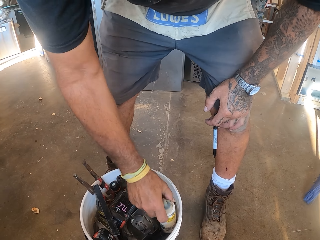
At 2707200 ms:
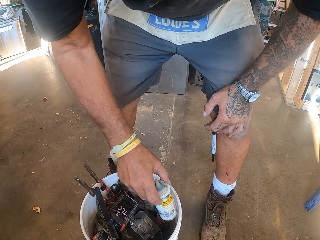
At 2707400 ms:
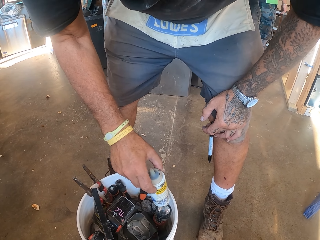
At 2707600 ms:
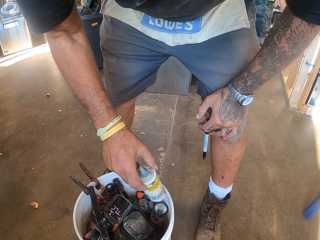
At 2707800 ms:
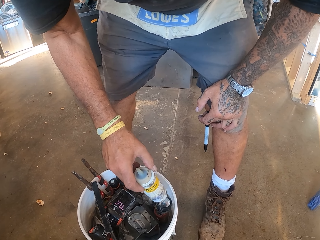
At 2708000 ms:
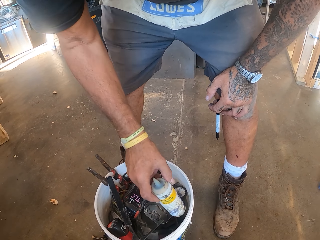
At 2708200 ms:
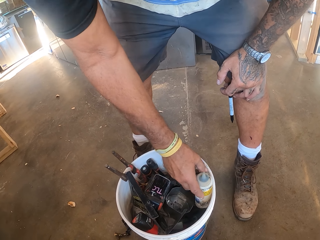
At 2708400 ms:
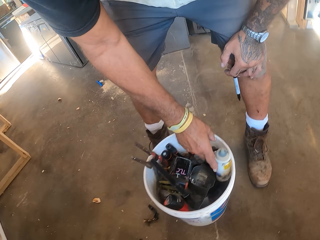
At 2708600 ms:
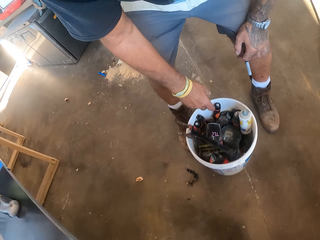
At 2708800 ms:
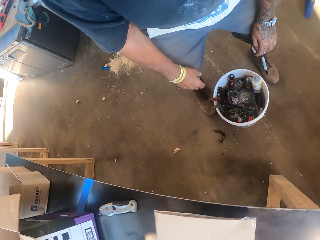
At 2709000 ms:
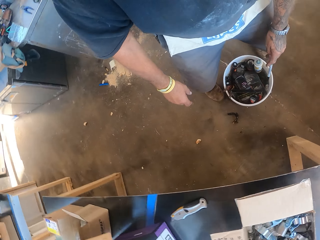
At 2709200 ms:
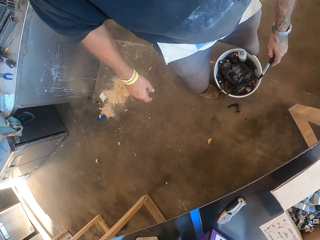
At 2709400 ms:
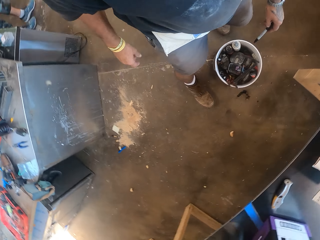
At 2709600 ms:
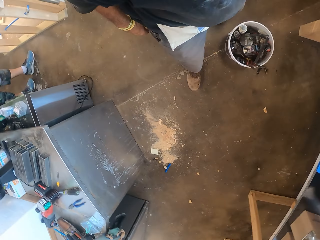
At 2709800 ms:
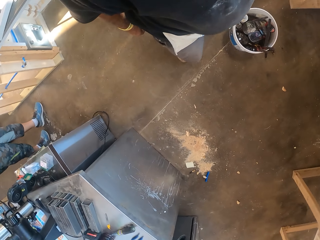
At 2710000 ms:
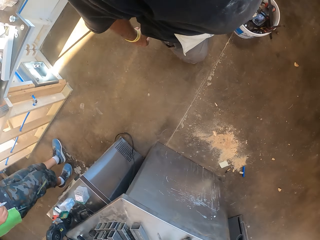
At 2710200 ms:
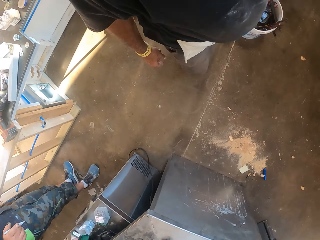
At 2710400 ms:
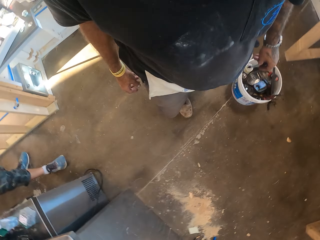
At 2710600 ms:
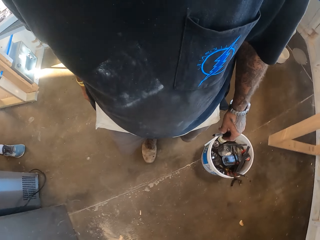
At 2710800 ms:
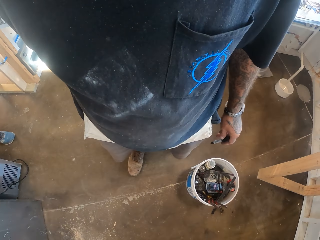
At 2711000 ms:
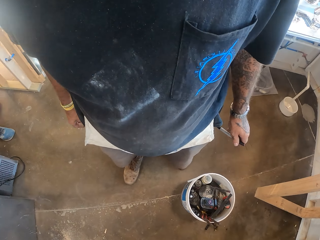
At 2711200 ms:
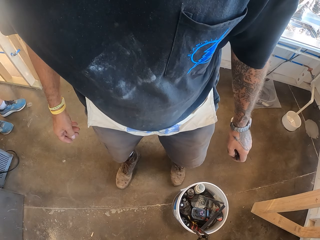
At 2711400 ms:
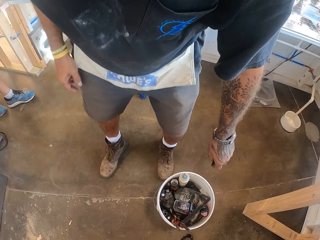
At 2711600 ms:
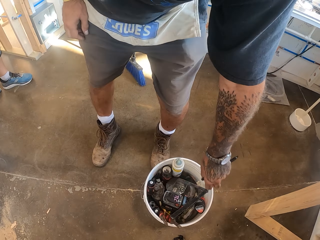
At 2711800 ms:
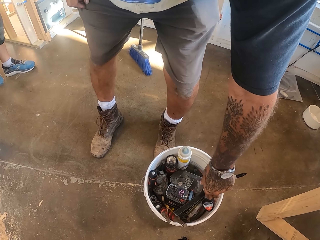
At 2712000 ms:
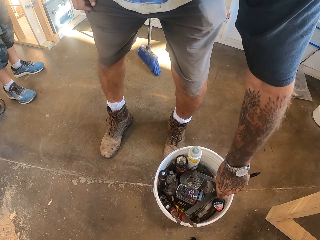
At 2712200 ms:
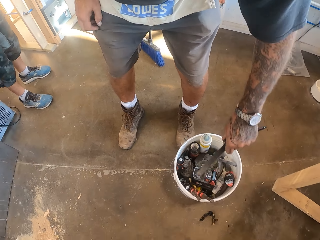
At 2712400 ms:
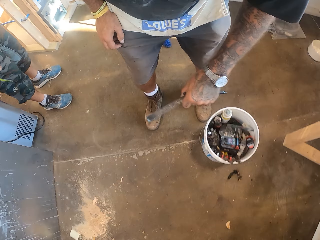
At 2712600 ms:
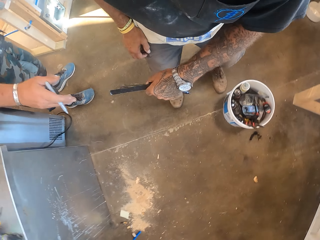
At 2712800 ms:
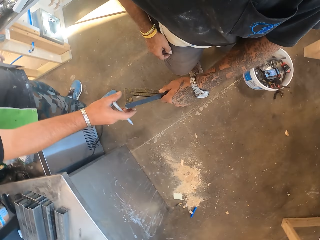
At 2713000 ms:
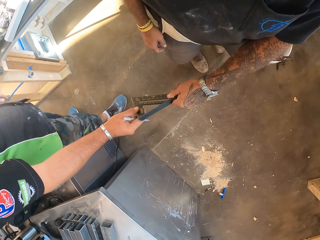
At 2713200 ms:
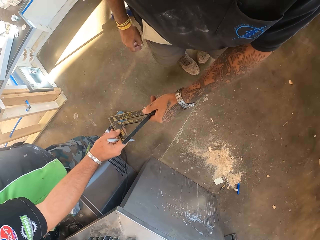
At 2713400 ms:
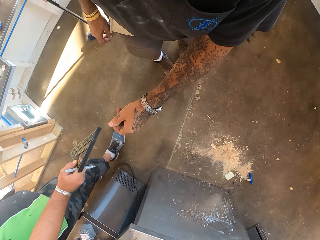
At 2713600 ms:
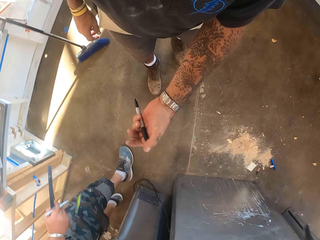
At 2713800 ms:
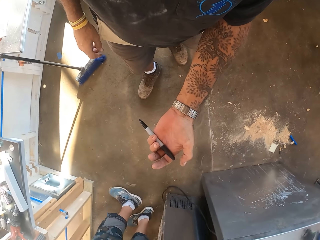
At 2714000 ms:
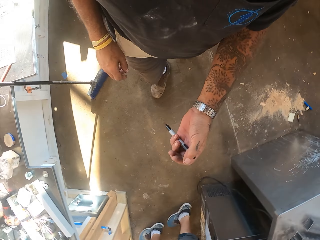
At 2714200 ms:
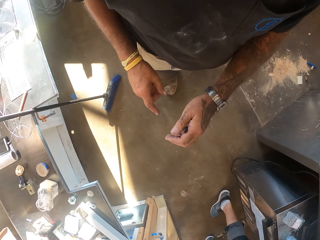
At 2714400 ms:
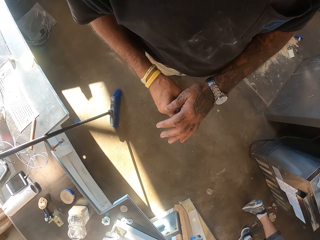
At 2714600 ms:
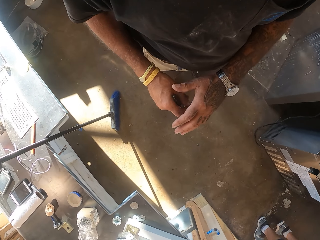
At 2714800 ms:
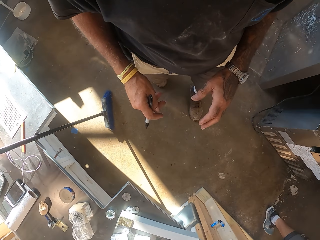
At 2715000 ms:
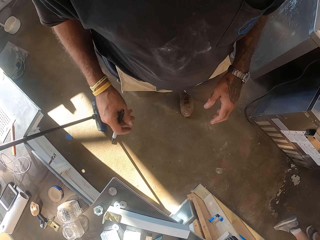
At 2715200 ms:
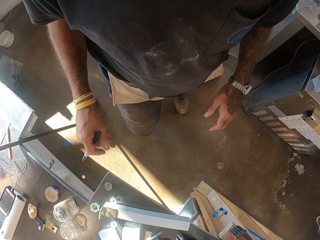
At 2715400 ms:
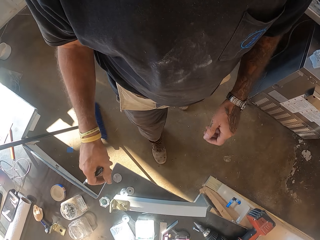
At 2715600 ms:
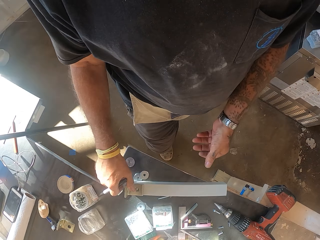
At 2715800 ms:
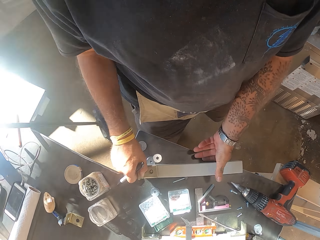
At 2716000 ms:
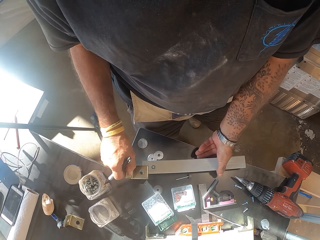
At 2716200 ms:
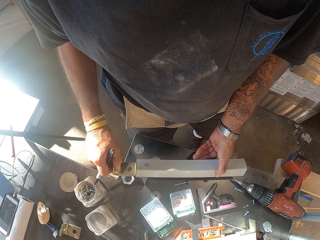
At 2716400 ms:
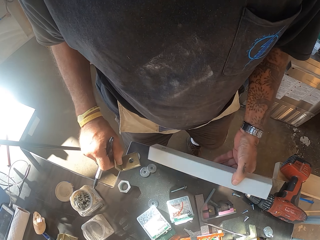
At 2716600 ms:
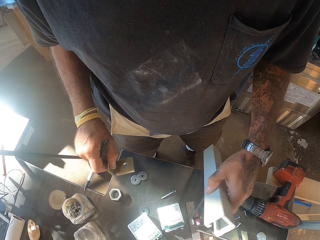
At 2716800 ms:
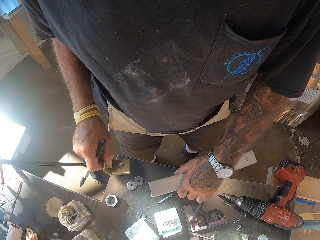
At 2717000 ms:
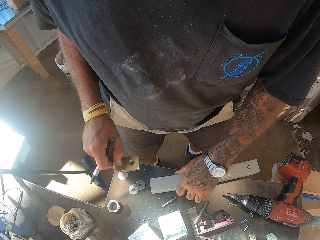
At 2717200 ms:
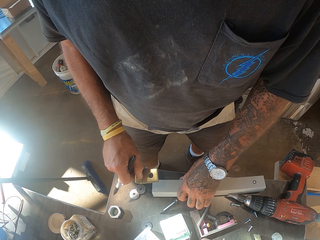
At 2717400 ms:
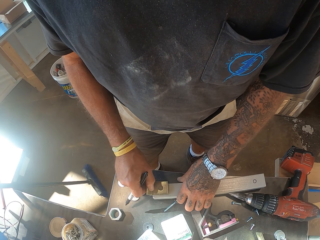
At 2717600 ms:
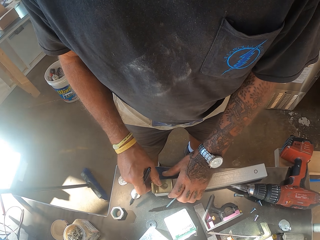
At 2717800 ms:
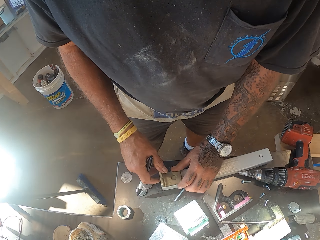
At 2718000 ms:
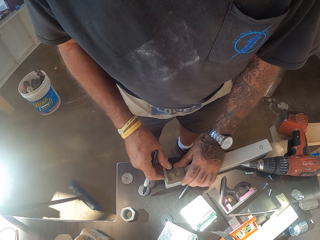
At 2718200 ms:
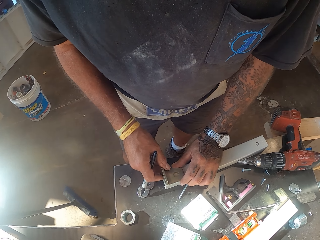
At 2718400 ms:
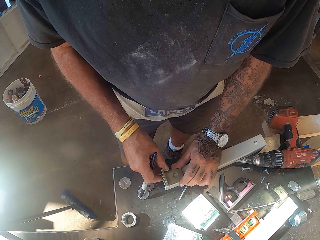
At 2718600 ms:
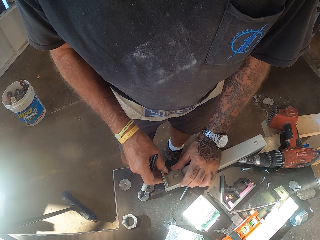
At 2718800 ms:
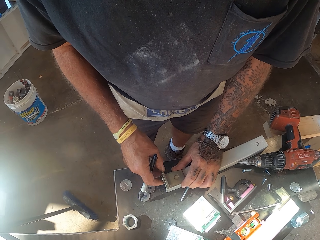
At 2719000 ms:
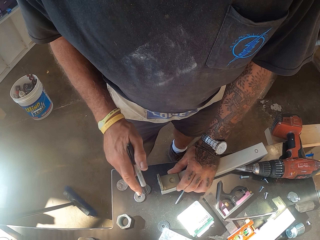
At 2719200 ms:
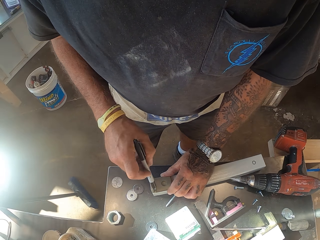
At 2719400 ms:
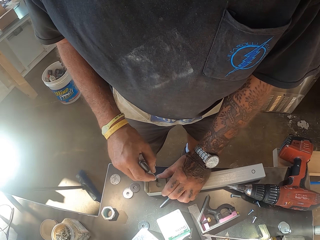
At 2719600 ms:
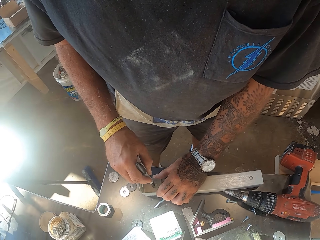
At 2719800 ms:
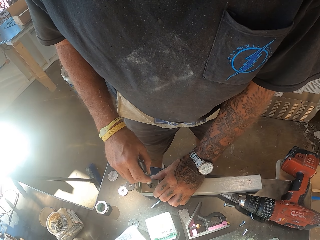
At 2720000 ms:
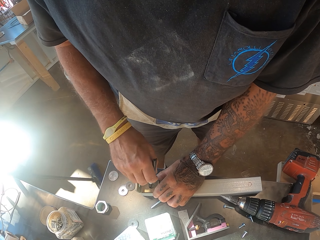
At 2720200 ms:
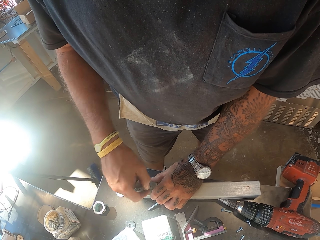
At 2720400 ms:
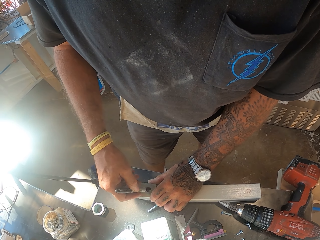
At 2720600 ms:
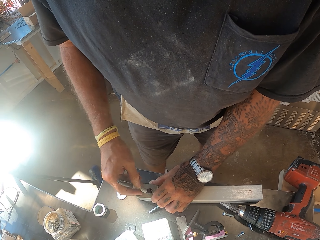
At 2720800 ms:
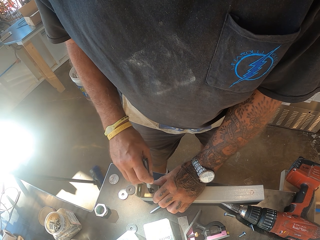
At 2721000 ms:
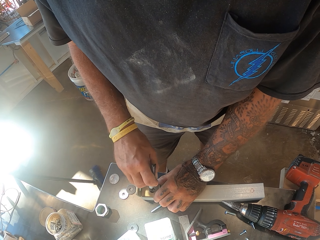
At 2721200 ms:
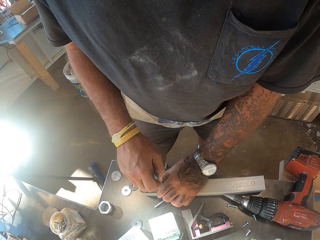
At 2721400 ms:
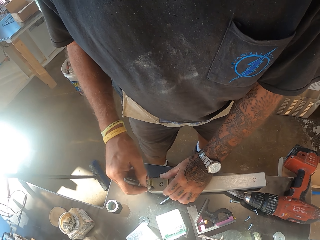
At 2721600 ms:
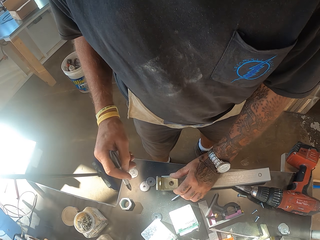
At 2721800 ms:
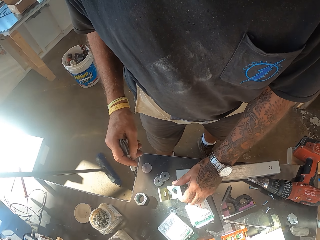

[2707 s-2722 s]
The camera wearer holds the container. They pick up the ruler. They give a man the square tool. The man picks up the ruler. The camera wearer walks in the workshop. They pick up the plastic rail or pipe. They pick up the holder. They fix a blade on the rod. They mark the plastic rail.

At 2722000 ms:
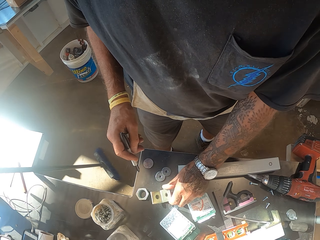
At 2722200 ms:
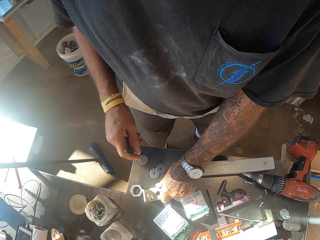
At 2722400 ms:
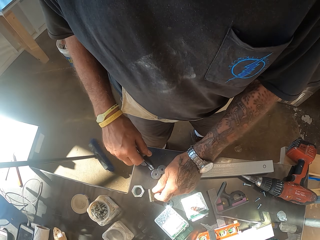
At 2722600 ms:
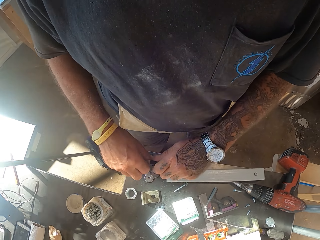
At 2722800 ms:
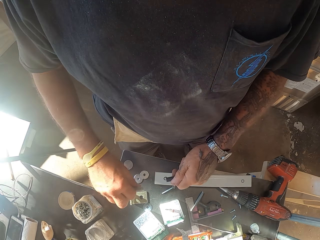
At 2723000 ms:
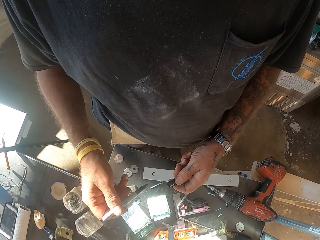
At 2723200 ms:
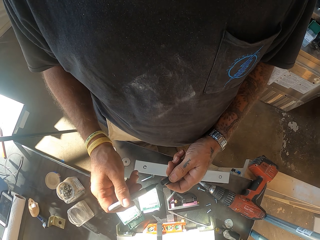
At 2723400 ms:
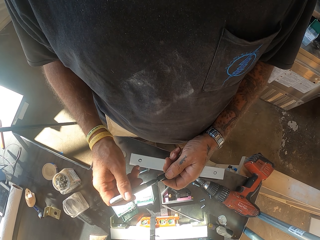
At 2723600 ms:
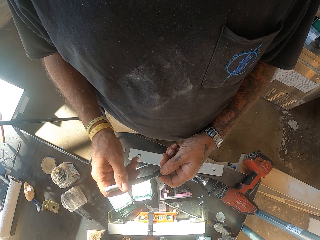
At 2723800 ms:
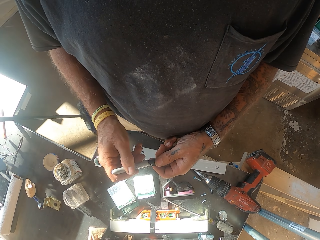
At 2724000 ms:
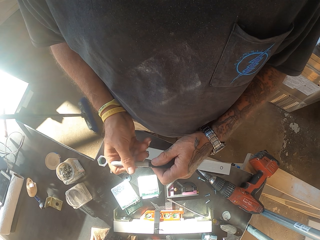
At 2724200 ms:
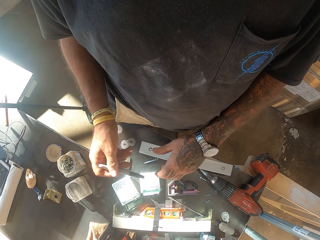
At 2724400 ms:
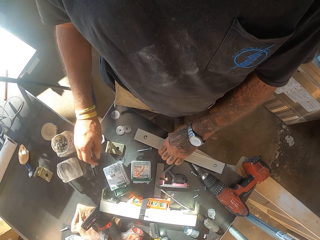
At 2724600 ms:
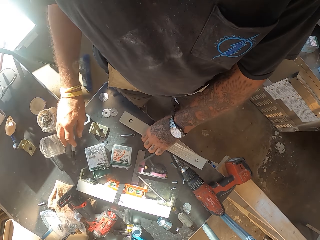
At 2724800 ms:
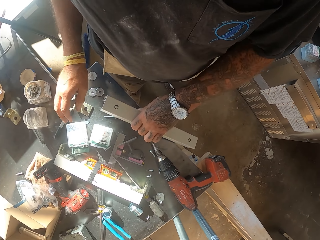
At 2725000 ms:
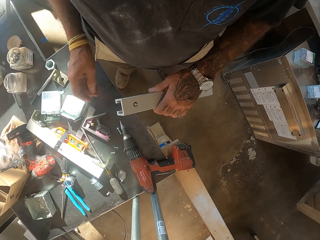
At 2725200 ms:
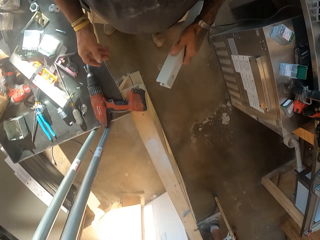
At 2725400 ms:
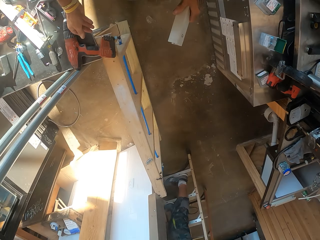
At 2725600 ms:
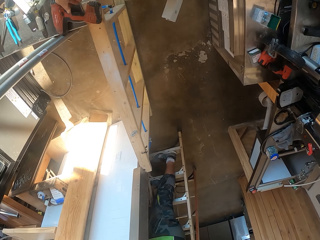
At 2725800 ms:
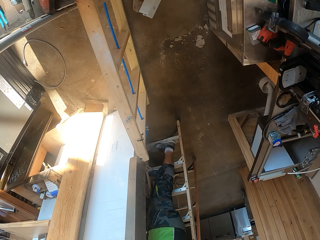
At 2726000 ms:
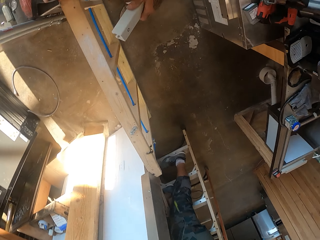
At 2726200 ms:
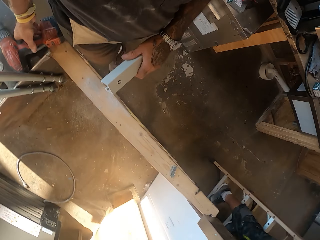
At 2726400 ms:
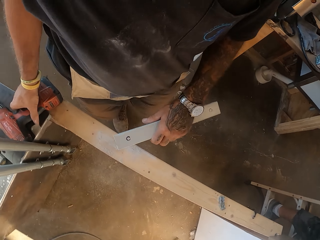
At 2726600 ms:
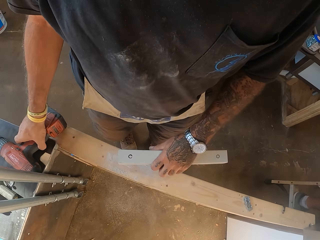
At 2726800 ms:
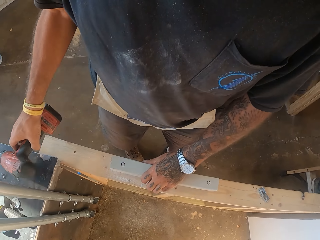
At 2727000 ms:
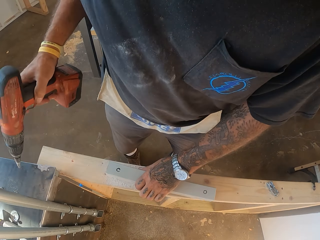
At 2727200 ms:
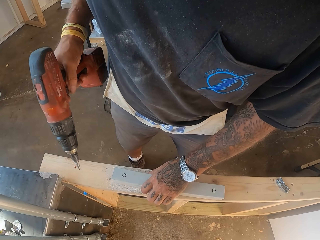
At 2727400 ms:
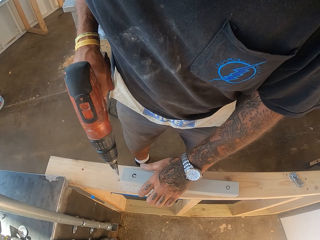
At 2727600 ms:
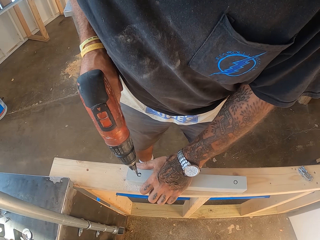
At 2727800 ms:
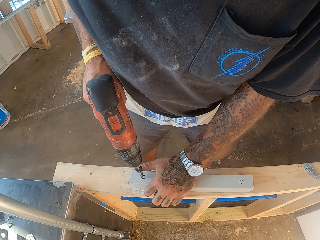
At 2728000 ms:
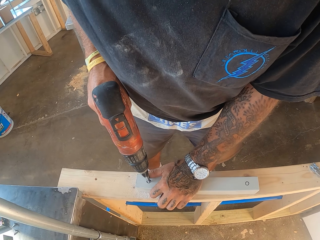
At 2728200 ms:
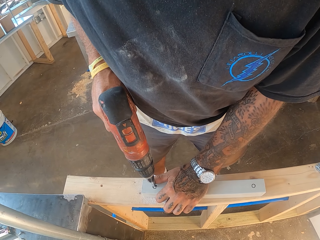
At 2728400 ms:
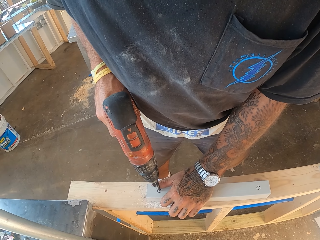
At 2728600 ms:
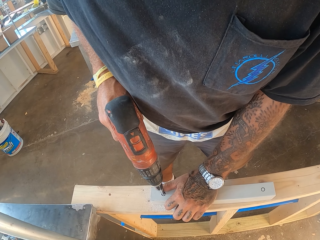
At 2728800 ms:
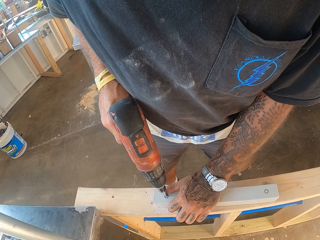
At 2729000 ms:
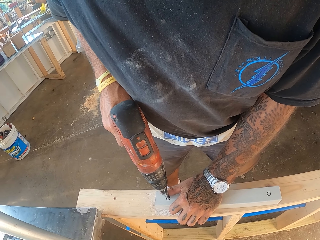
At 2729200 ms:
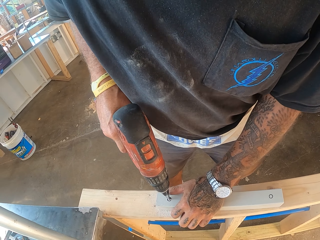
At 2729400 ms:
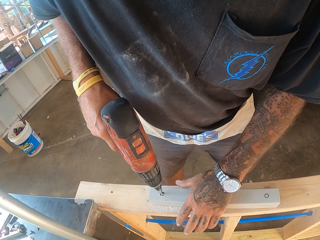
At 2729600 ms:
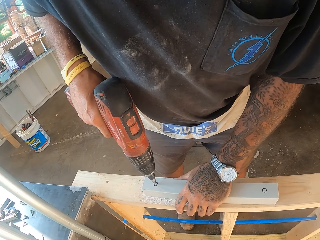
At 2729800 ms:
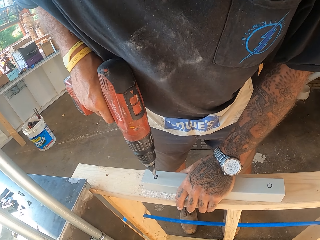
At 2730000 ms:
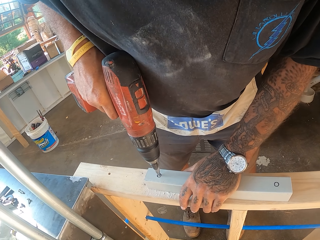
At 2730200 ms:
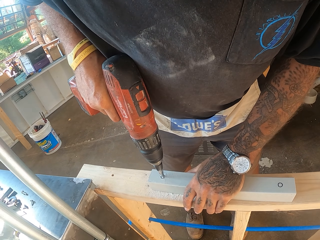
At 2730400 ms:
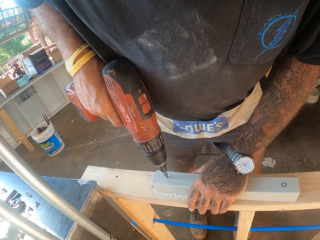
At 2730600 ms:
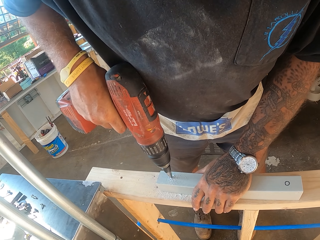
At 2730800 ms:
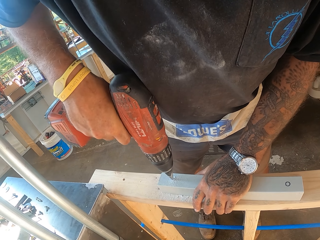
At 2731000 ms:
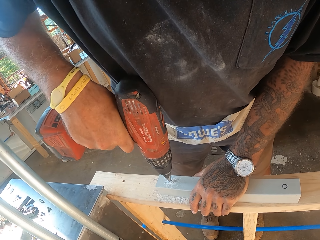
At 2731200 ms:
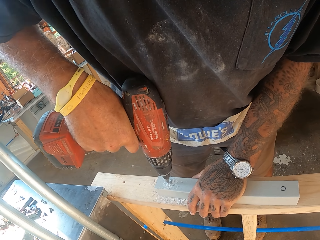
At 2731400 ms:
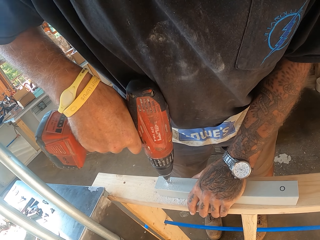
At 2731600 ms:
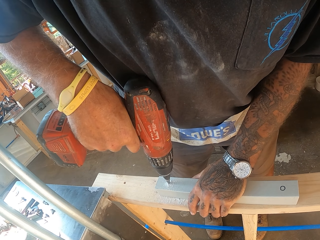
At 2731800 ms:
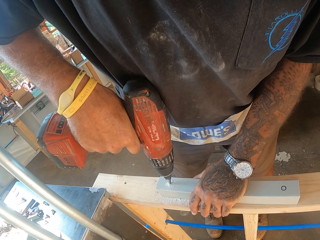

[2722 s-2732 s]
The camera wearer puts the blade on the table. They close the marker pen. They put the marker pen on the table. They pick up the plastic rail or pipe. They pick up the drill. They drill the plastic rail.
